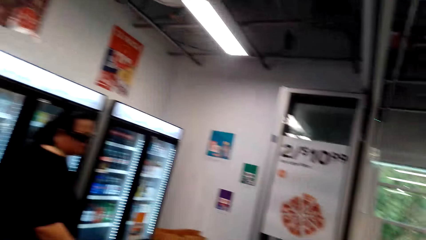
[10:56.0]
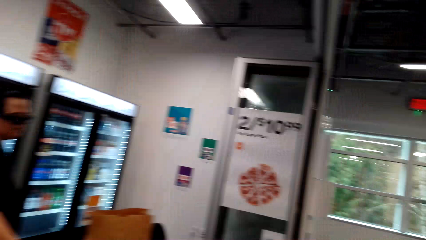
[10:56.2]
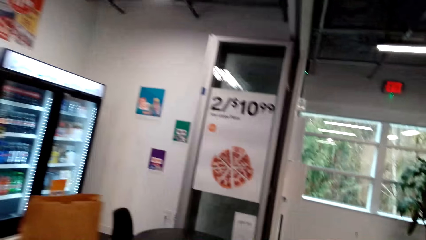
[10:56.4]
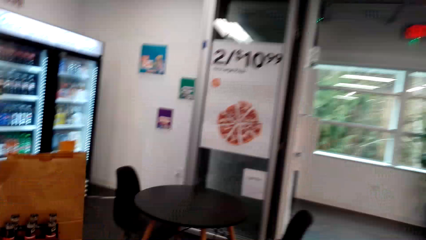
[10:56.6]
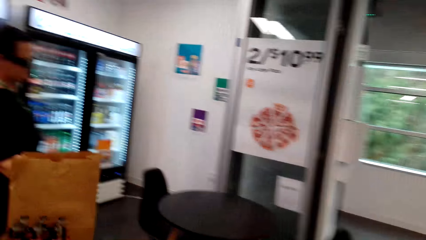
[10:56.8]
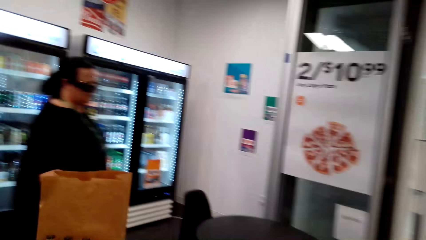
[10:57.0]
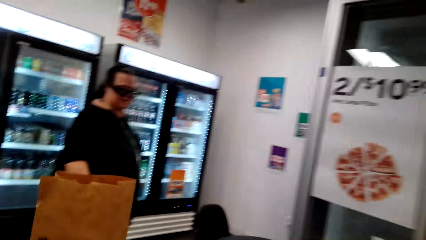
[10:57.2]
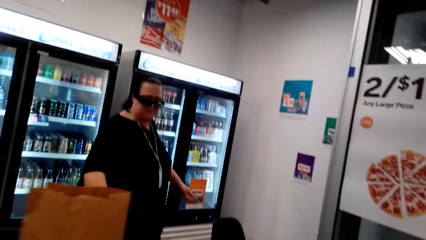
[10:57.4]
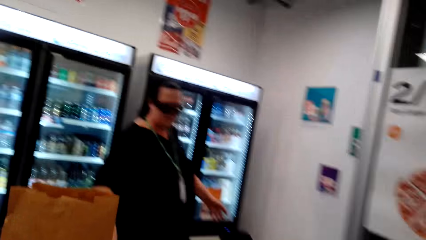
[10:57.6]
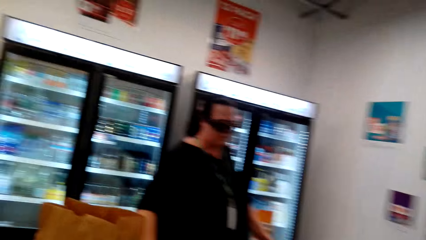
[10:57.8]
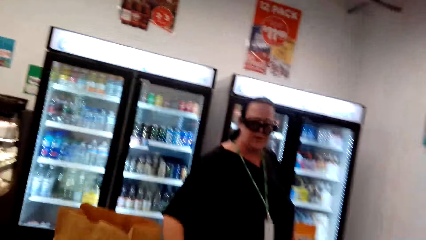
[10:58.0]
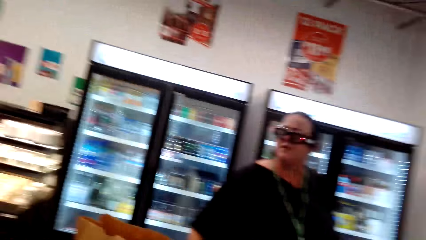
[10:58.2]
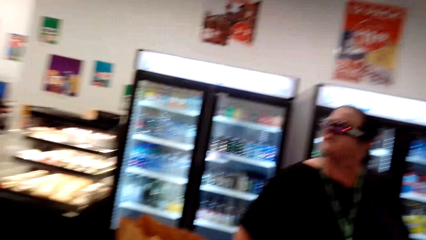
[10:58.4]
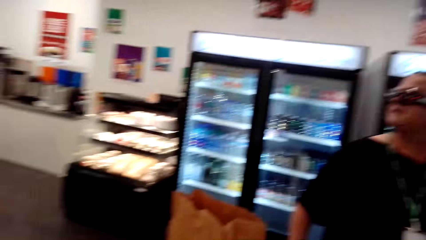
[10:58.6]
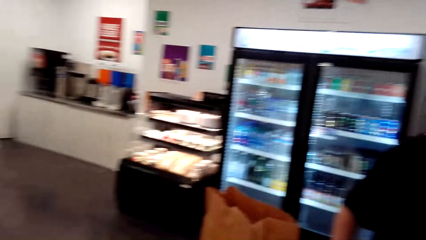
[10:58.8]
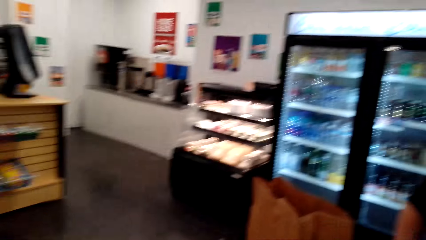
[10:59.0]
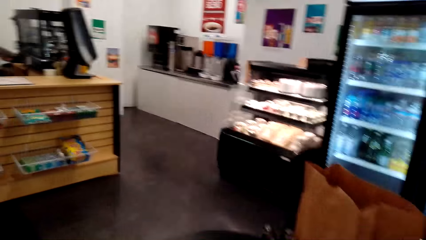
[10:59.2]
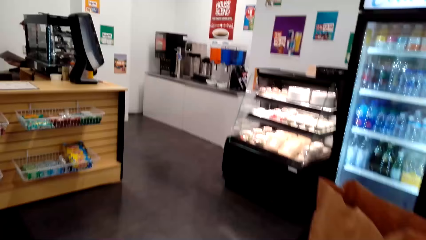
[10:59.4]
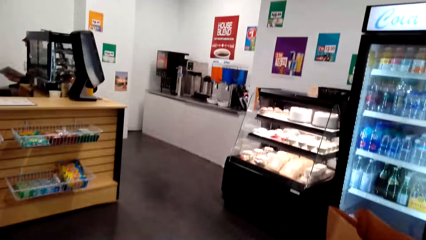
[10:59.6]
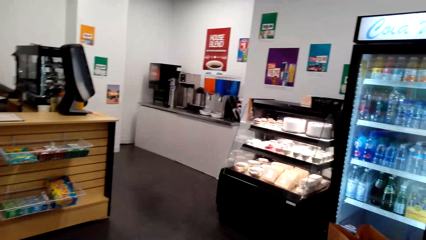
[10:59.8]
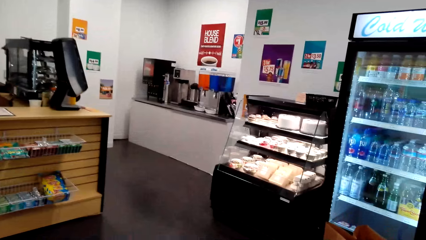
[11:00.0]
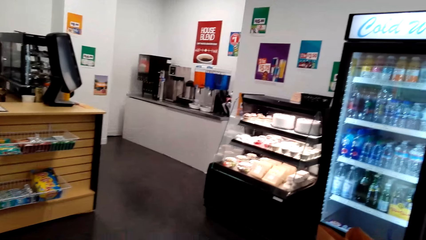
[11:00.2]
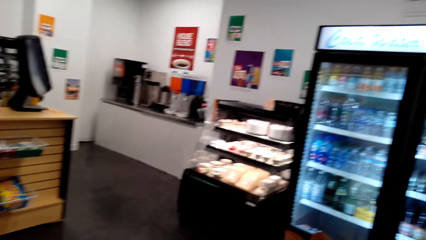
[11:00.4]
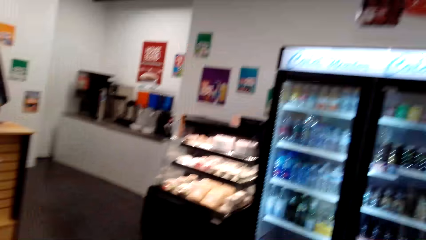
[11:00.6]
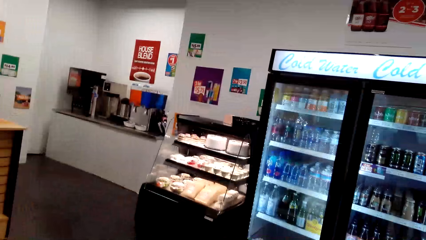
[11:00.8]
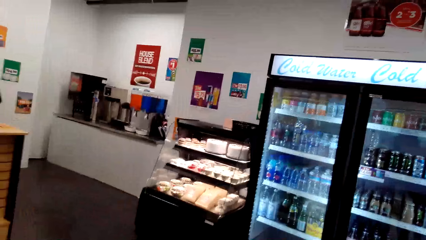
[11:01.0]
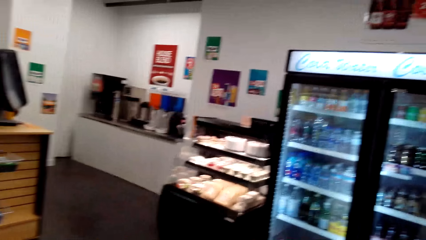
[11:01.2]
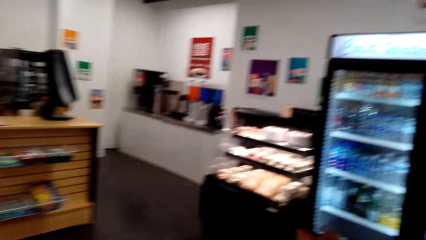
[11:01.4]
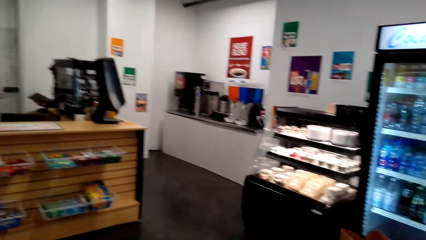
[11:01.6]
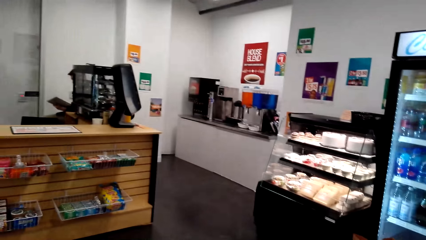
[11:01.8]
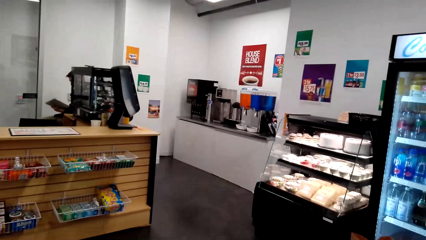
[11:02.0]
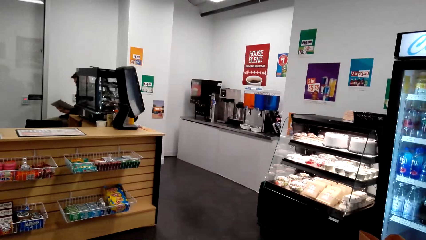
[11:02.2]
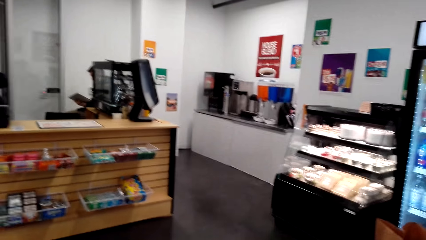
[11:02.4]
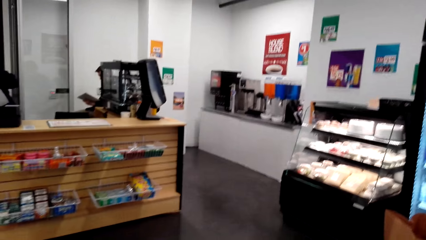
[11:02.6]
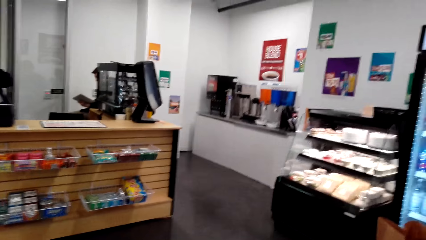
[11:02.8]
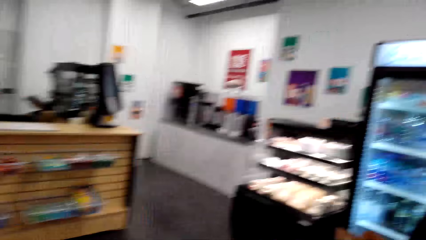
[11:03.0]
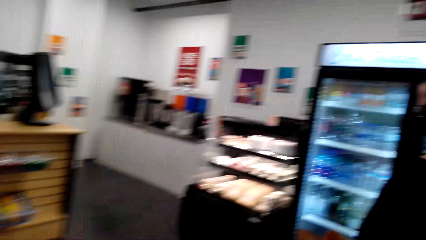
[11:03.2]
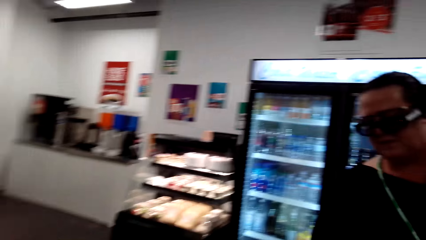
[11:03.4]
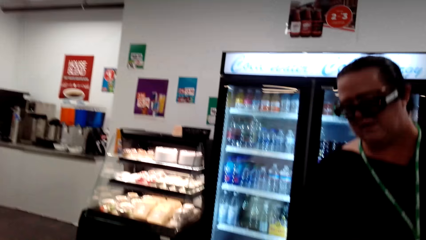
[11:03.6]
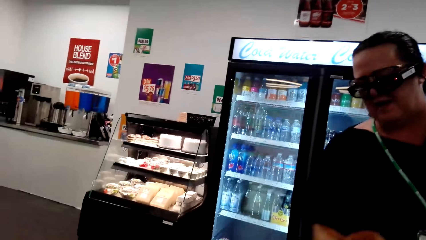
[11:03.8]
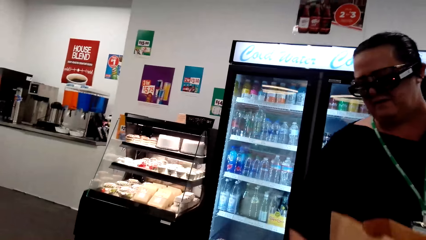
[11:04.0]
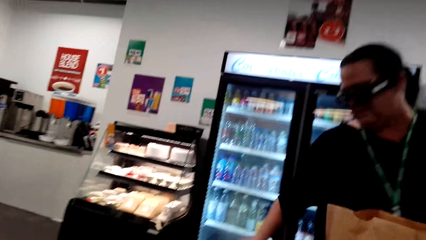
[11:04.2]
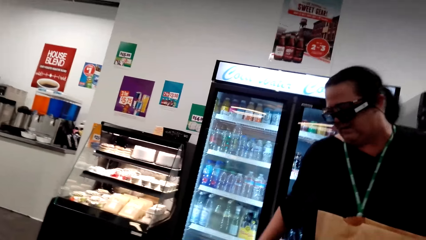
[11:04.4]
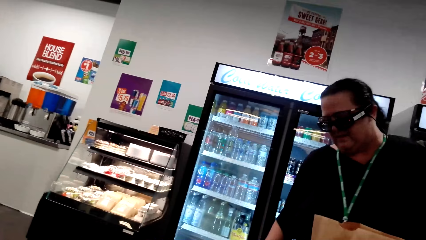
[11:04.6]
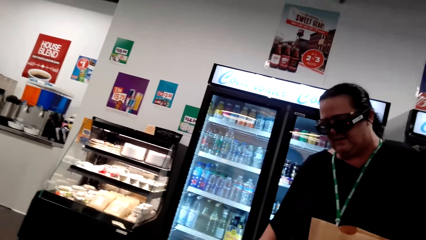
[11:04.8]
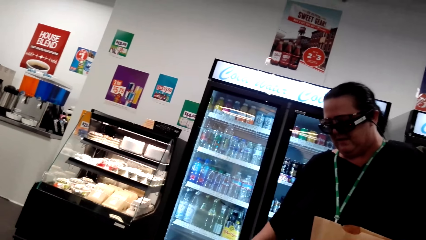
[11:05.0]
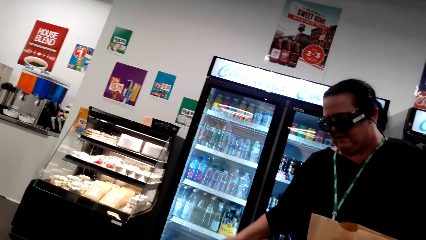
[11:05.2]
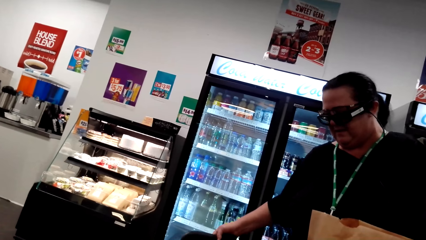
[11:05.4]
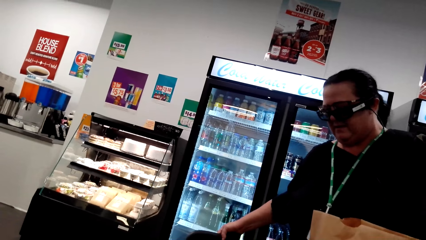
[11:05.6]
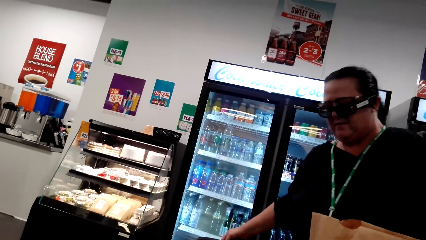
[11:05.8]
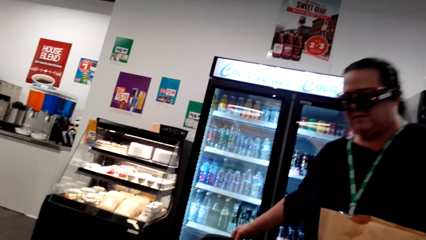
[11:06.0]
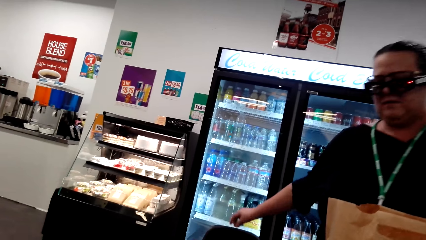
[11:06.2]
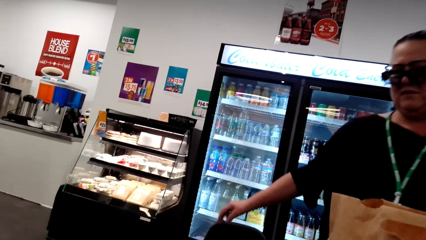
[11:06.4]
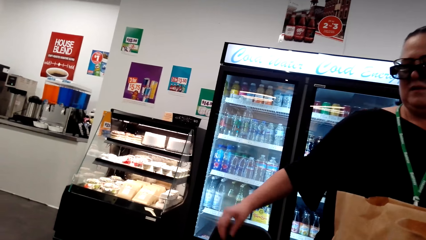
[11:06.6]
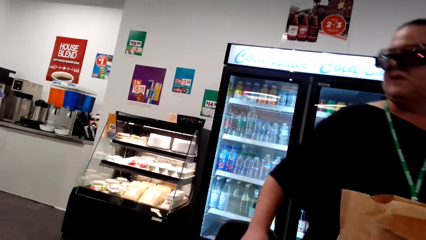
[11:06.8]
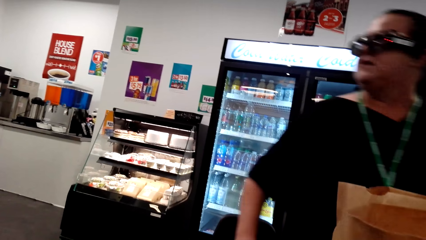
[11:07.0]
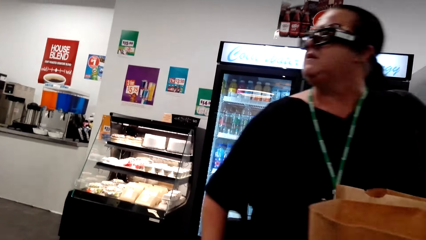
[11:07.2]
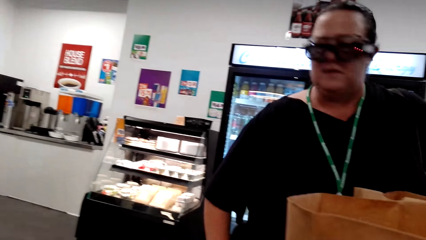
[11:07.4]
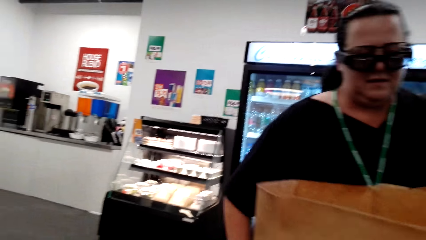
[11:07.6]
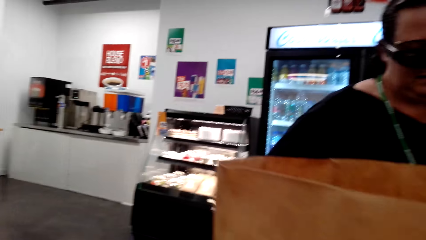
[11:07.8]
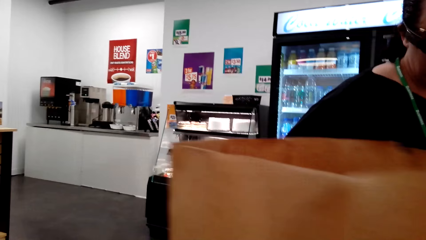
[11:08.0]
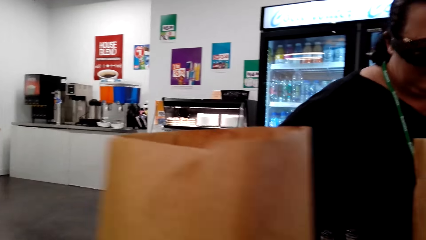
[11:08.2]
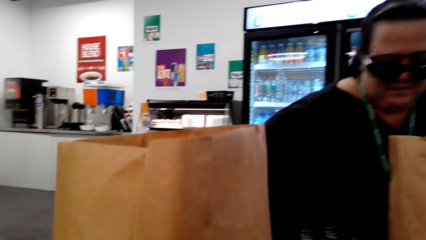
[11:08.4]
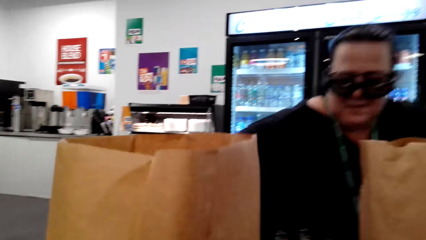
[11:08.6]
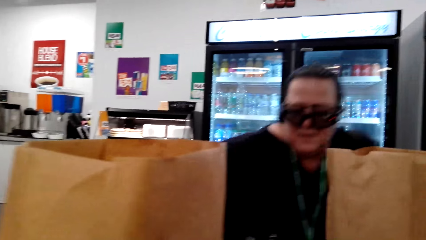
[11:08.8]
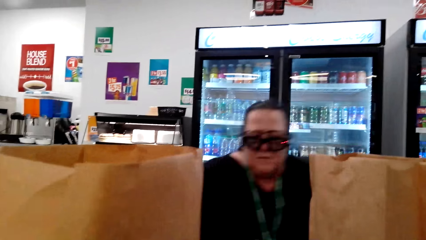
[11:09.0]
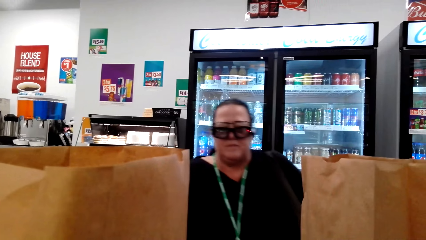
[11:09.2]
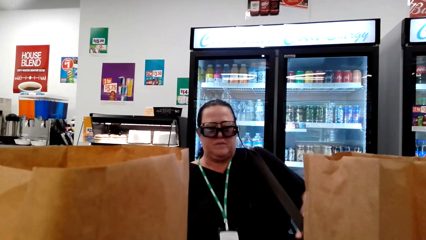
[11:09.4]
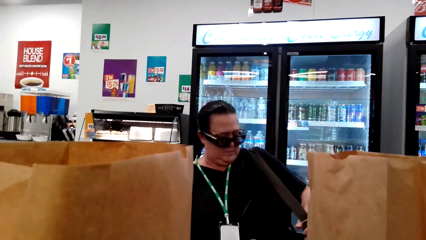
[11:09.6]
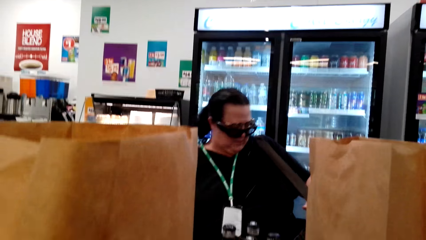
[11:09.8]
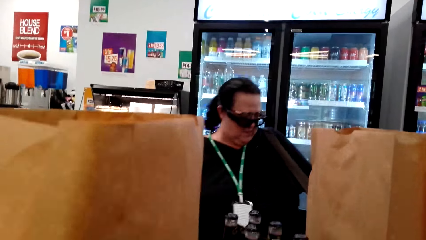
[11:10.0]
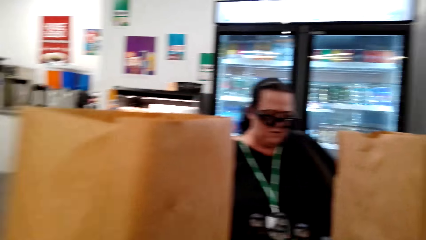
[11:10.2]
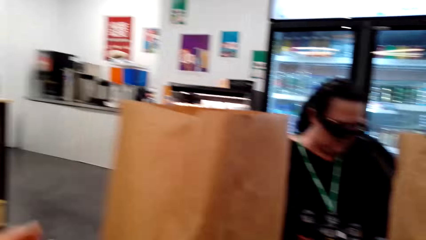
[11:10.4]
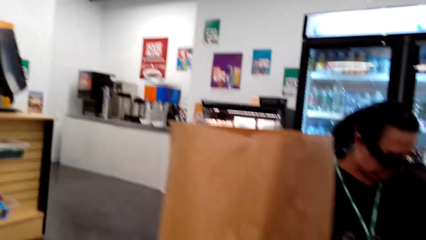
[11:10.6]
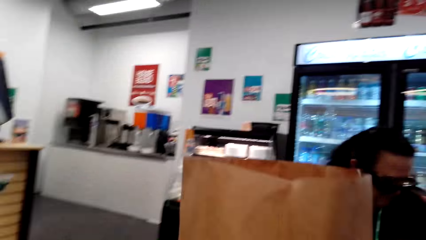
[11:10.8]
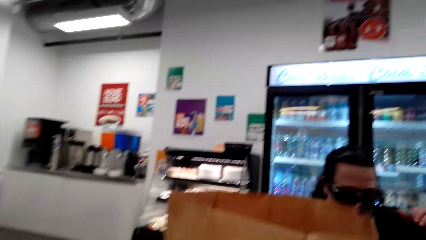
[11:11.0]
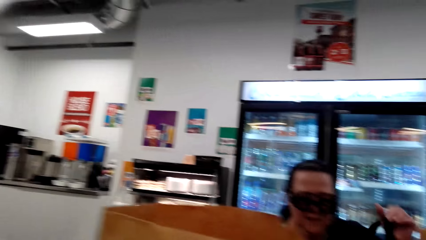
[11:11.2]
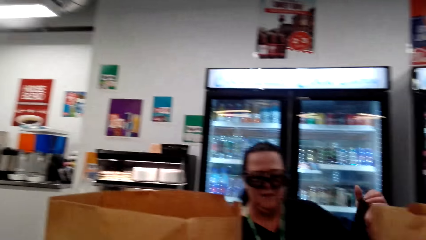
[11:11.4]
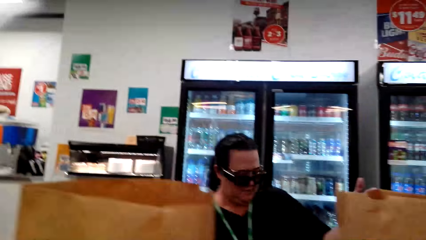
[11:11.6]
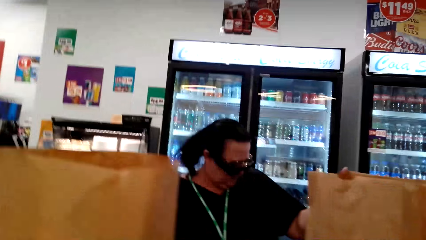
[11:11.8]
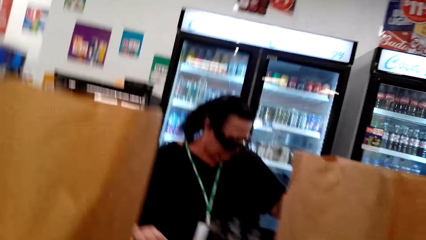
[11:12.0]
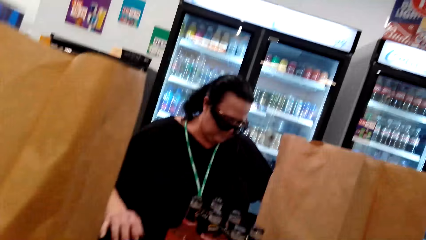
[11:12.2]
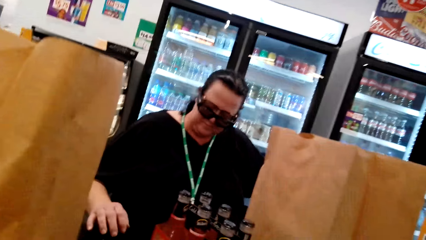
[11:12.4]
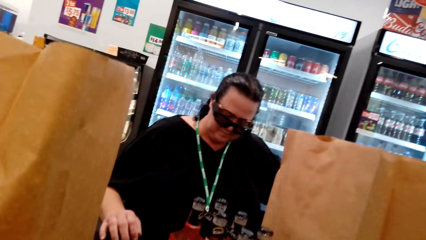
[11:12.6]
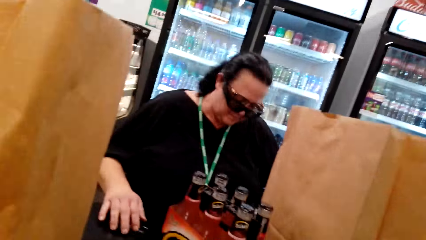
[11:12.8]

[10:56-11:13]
The camera wearer looks around the shop. They walk around the shop. They look around the shop. A man converses with the camera wearer. The camera wearer looks at a woman. The woman holds the chair, pulls the chair, and sits on the chair.
